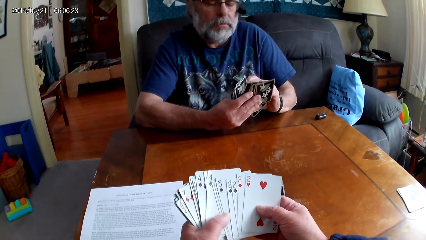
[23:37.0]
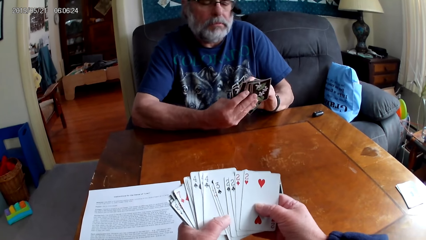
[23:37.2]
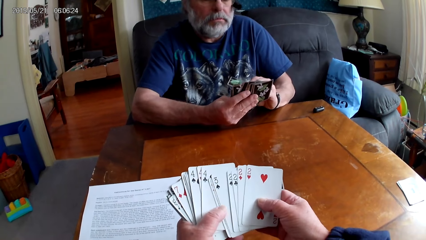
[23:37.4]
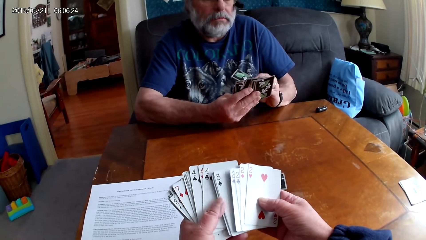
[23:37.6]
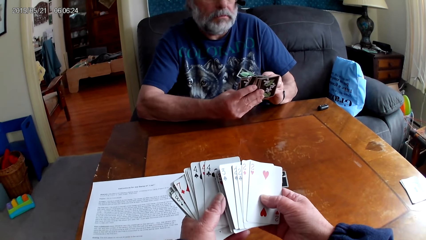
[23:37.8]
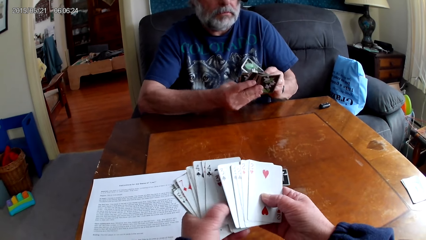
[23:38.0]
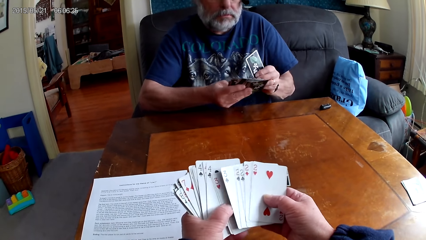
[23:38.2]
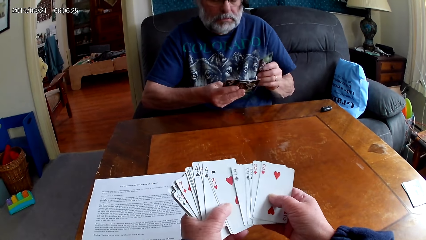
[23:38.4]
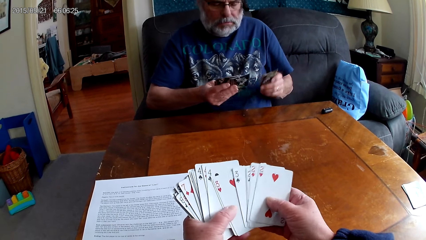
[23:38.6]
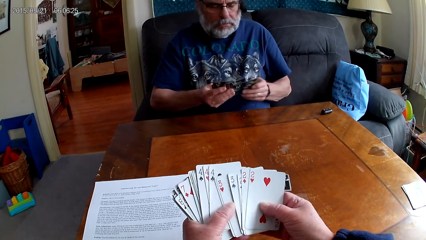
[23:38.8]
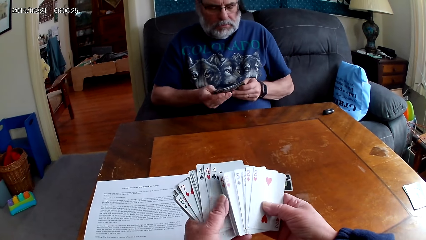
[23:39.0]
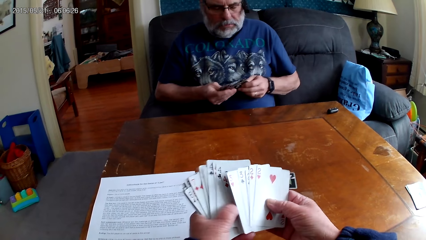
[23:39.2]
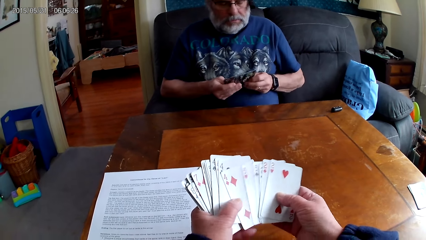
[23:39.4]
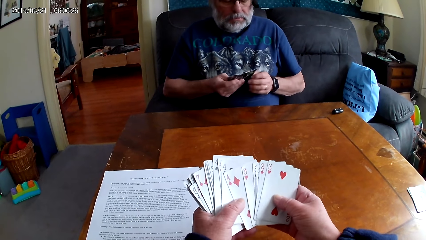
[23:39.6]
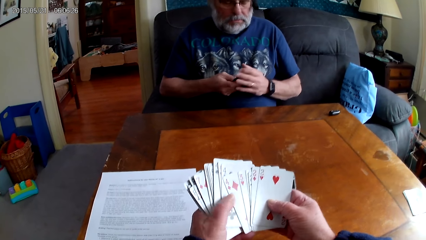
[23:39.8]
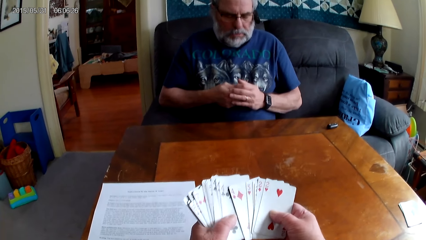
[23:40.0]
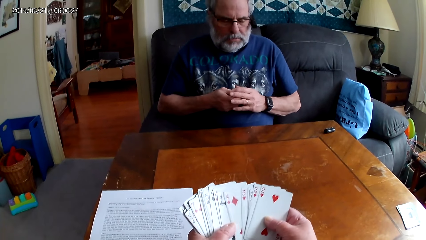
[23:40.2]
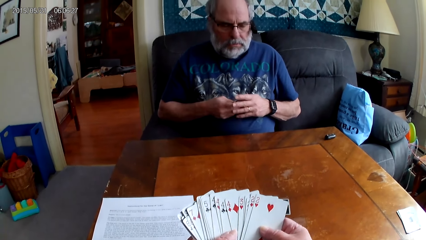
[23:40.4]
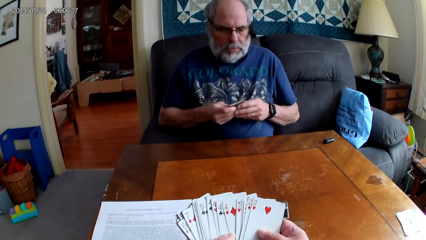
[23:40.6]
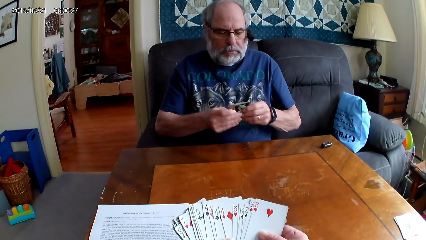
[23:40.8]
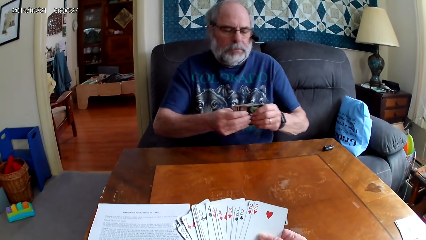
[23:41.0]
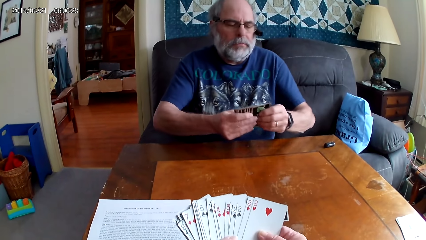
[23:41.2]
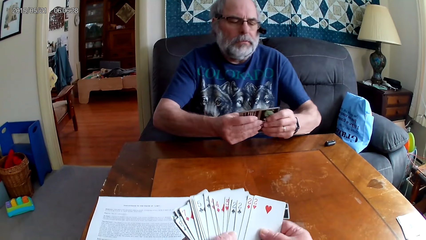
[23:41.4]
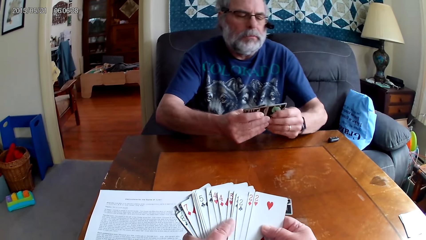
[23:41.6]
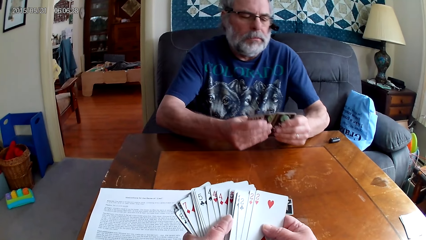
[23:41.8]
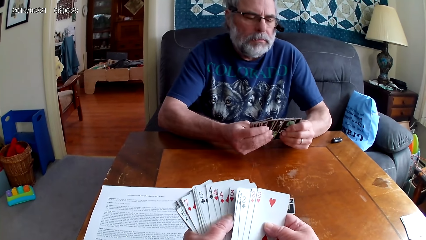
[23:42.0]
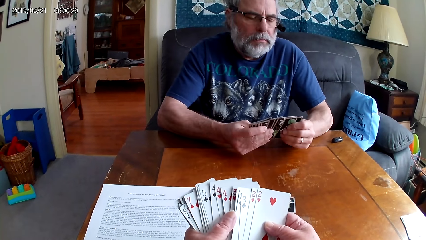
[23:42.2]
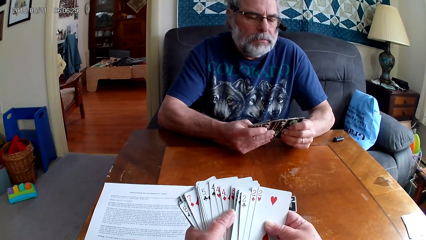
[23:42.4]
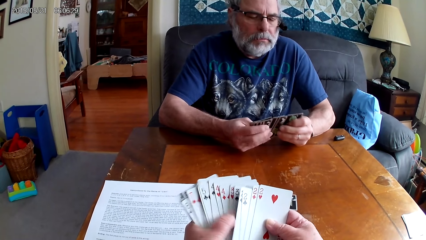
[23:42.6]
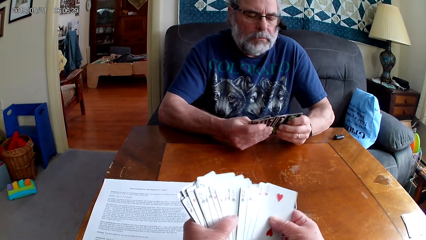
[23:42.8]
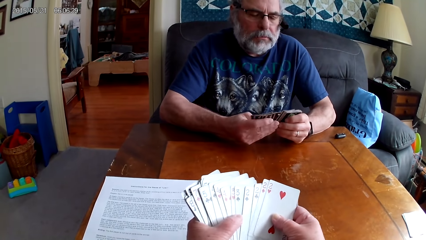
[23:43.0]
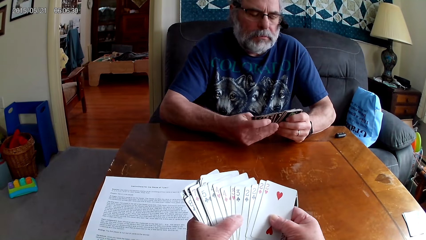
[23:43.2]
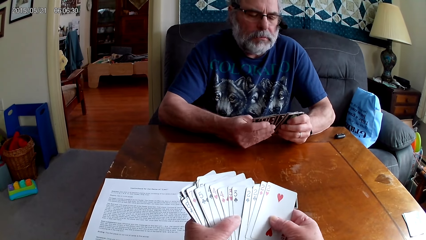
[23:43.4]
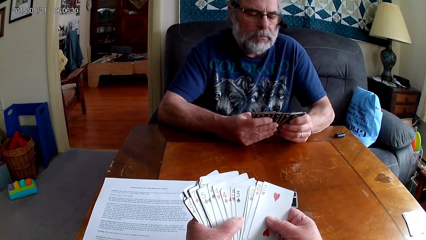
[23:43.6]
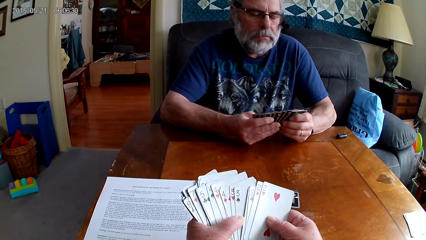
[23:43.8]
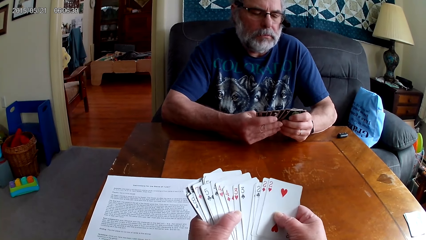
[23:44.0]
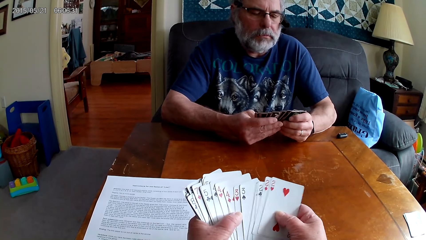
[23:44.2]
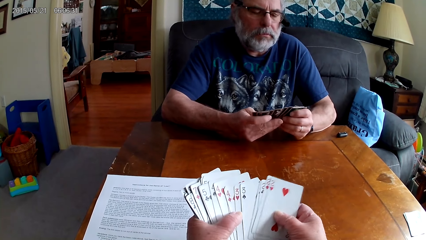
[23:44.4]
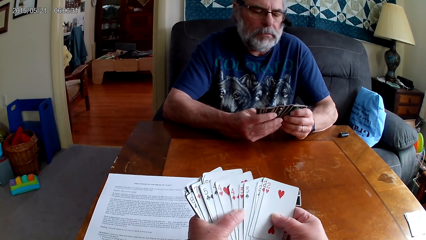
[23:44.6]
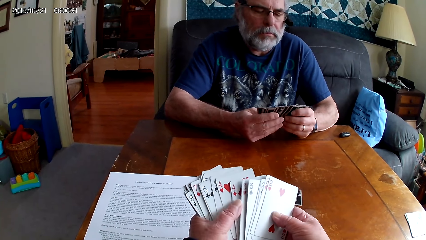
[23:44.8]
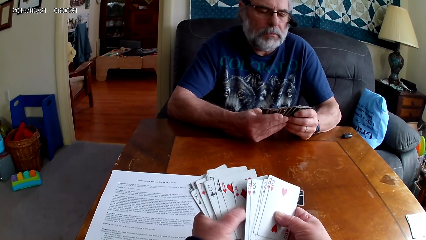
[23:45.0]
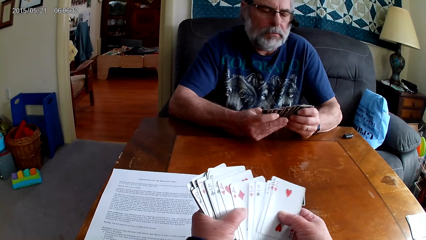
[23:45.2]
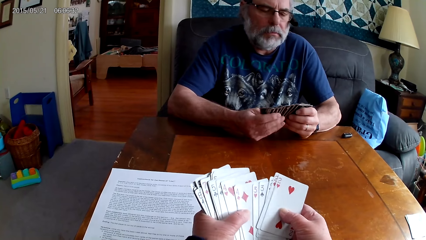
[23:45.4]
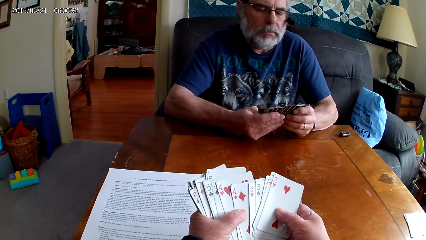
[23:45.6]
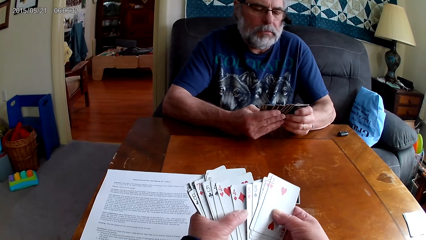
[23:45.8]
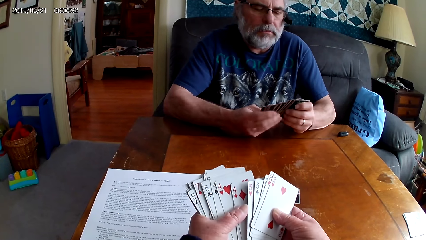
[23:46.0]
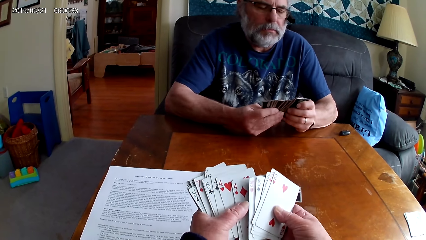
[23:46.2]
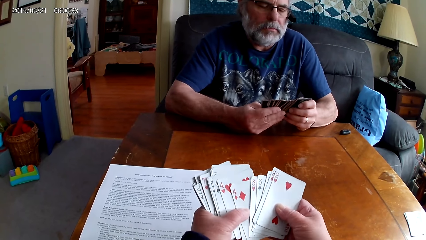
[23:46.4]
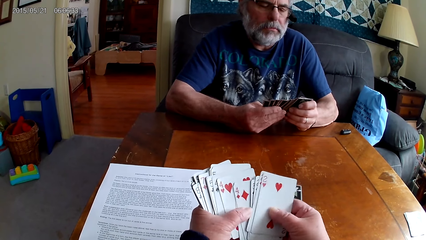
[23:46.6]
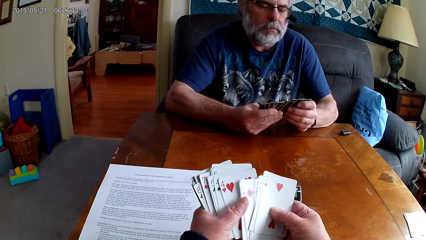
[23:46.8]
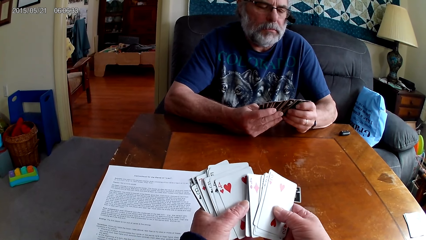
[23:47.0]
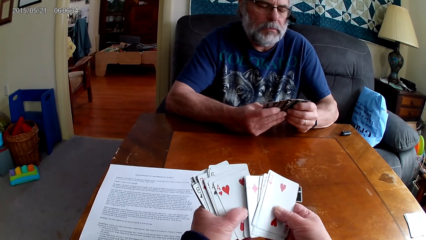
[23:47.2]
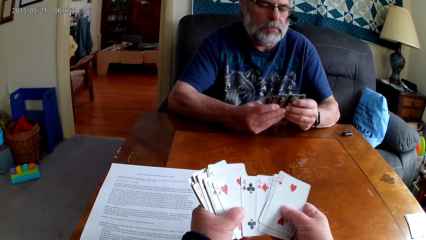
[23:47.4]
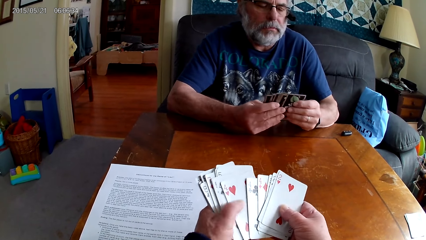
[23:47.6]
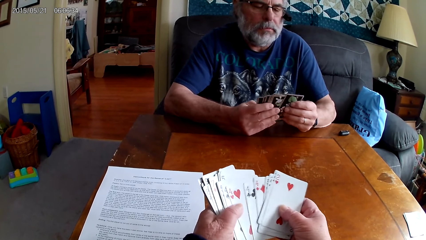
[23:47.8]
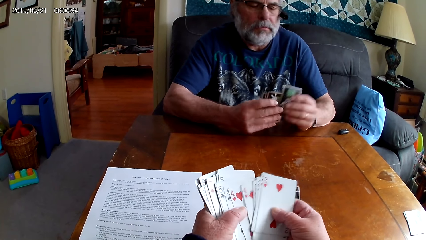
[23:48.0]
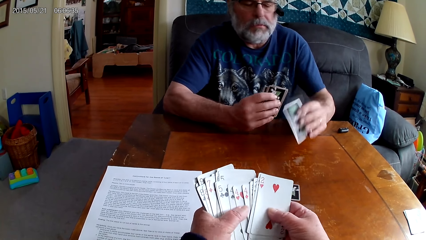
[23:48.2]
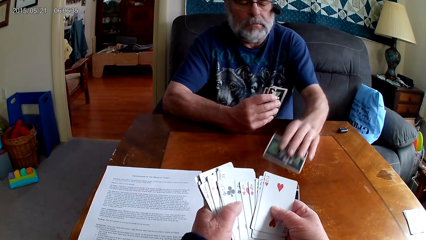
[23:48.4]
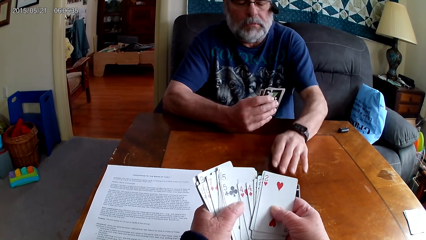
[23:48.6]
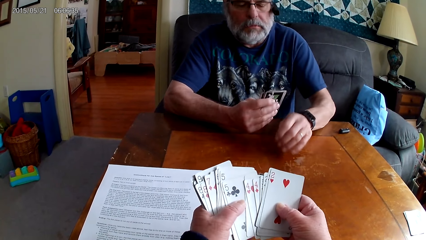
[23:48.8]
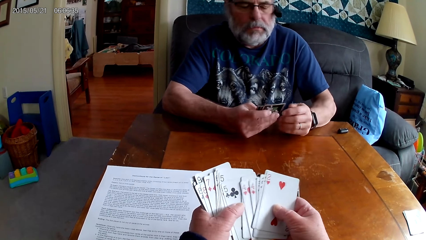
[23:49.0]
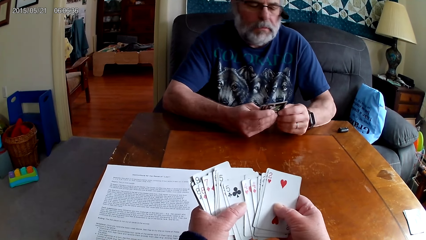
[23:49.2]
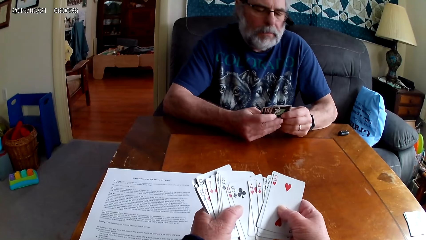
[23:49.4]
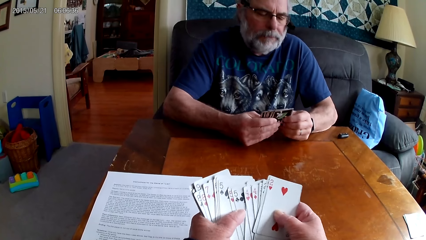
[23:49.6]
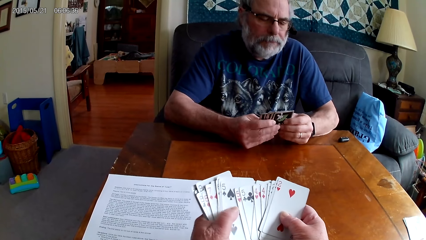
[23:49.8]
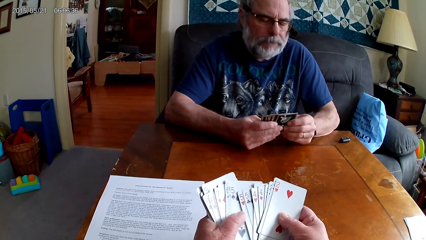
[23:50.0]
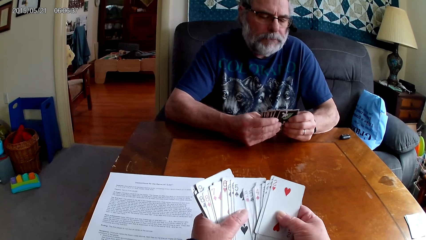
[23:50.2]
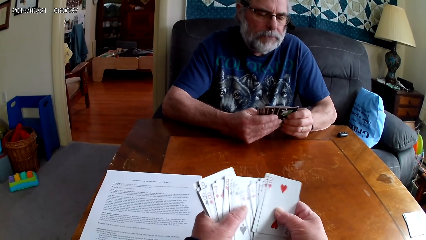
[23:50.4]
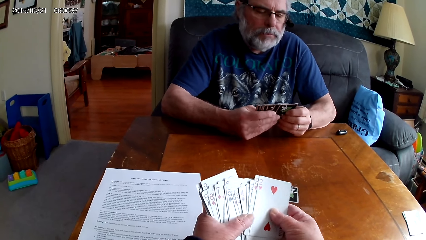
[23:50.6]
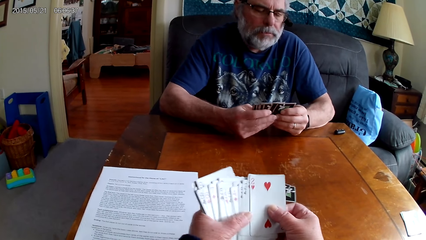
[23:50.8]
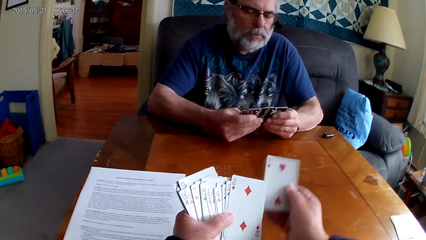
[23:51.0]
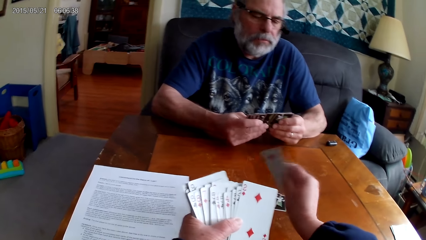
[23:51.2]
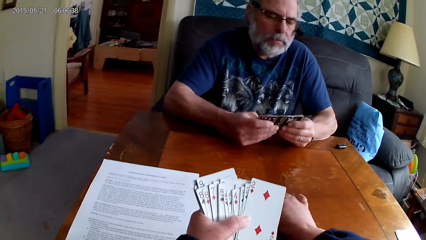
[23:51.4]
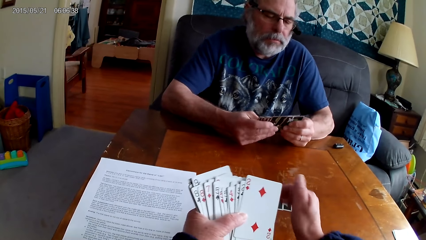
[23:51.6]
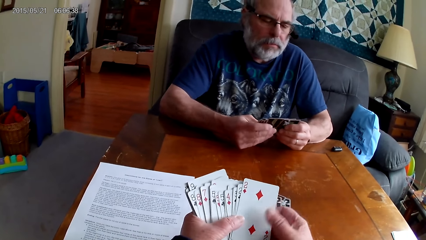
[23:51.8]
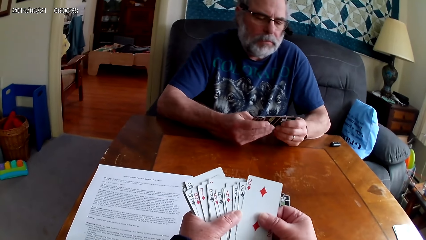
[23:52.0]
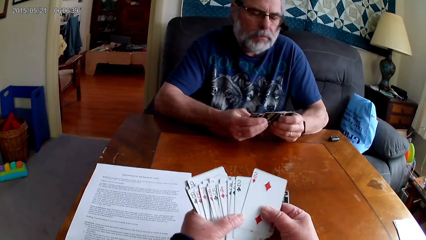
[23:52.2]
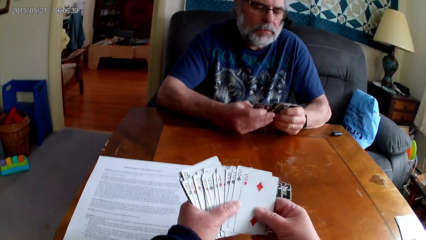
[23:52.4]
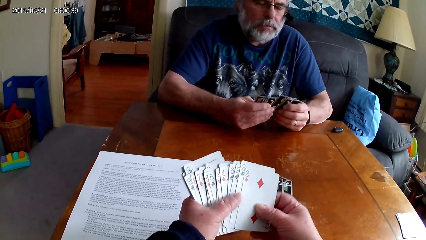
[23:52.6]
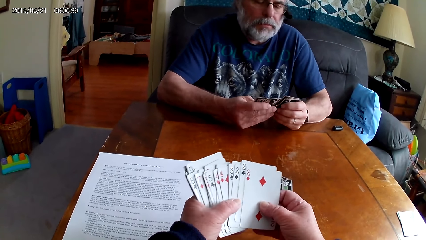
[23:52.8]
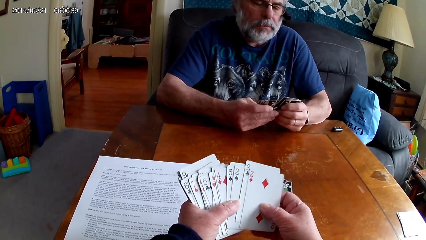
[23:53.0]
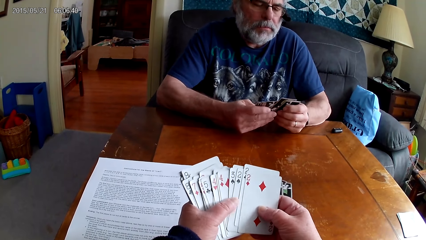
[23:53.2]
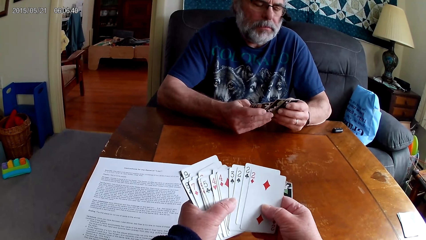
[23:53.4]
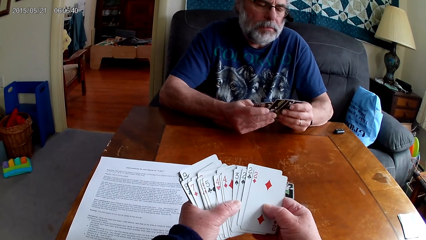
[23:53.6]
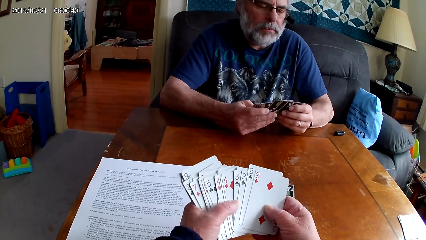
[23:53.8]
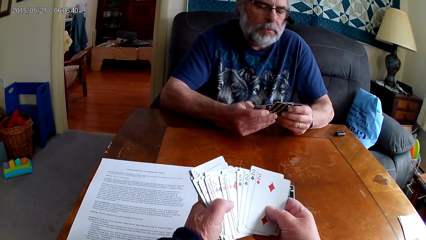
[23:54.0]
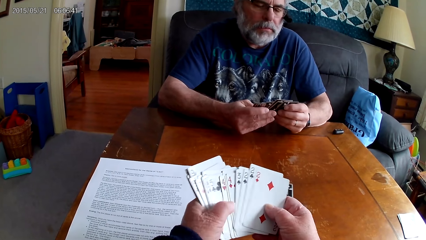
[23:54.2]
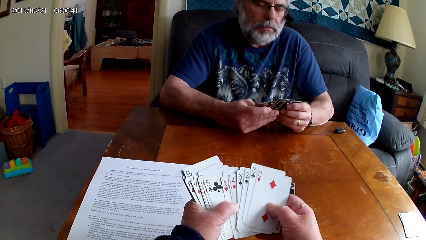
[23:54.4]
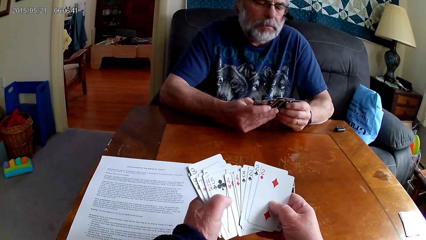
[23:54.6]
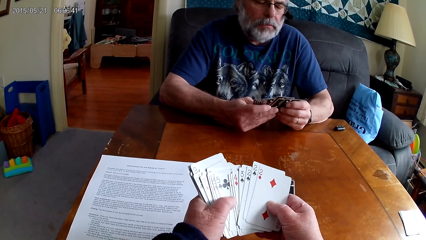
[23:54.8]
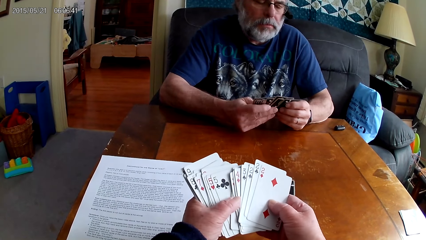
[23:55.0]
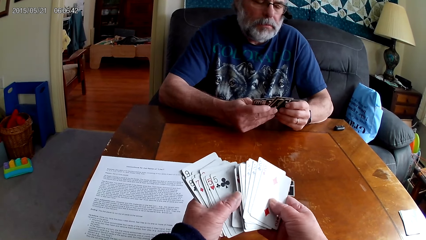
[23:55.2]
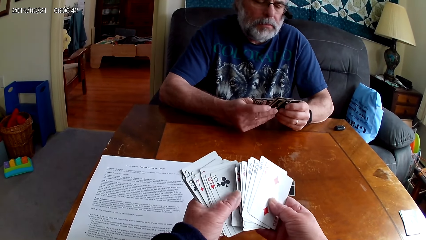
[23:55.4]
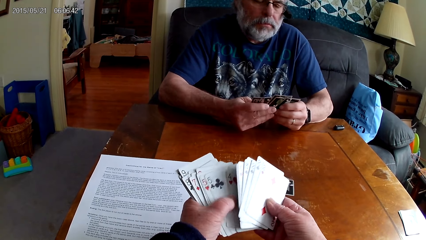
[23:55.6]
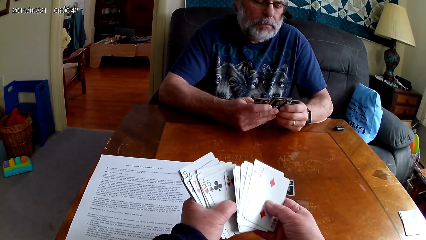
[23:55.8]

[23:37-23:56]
The camera wearer arranges cards. A man puts poker cards on the table. The camera wearer arranges the cards and puts poker cards on the table.
